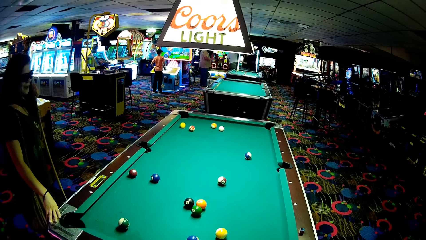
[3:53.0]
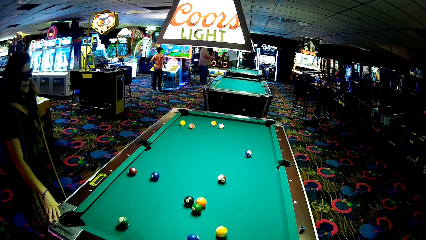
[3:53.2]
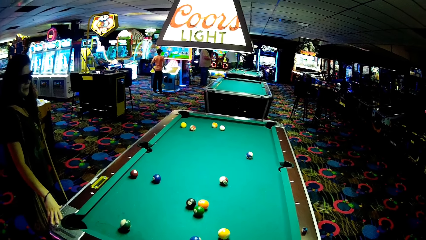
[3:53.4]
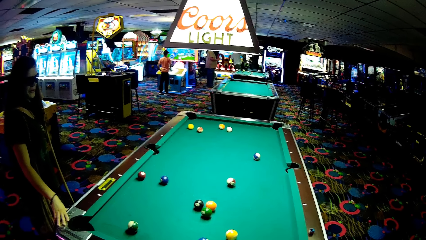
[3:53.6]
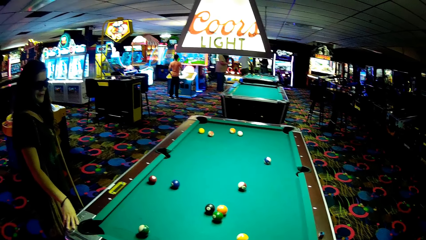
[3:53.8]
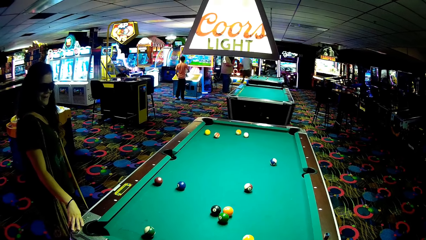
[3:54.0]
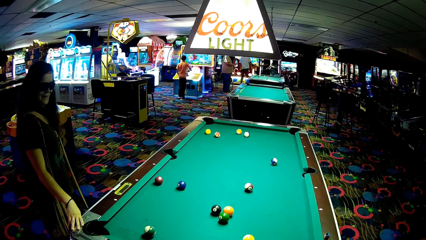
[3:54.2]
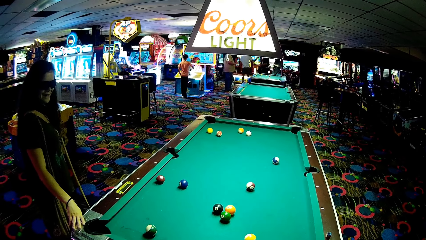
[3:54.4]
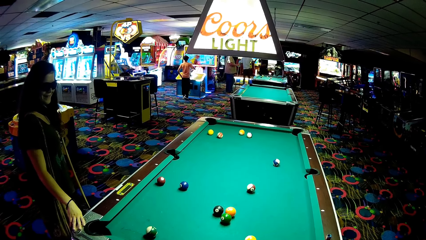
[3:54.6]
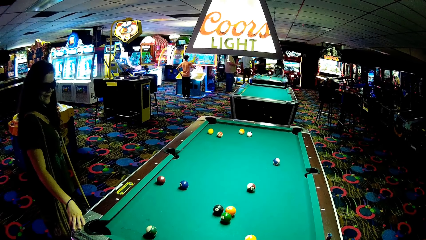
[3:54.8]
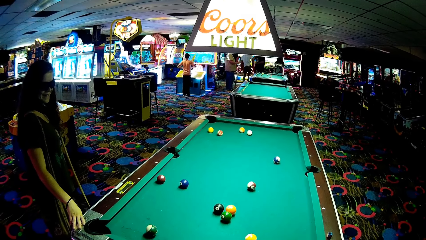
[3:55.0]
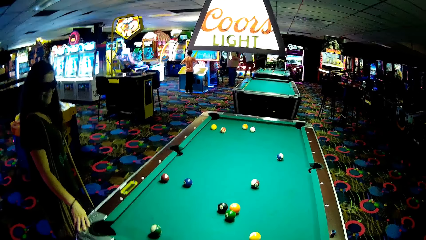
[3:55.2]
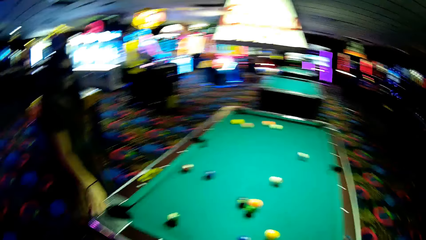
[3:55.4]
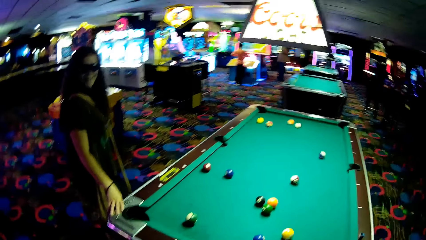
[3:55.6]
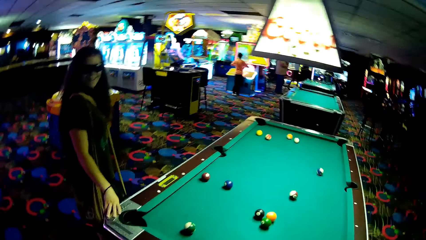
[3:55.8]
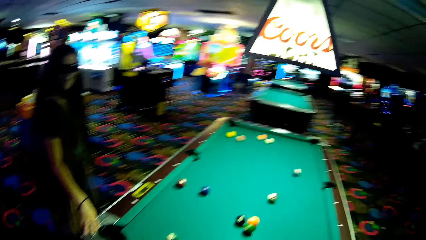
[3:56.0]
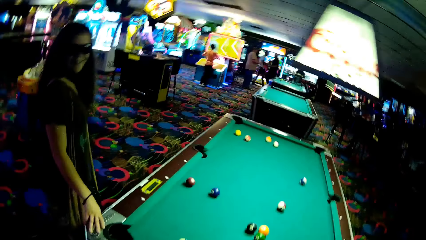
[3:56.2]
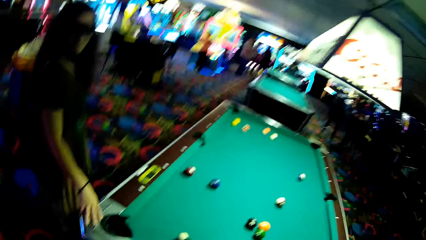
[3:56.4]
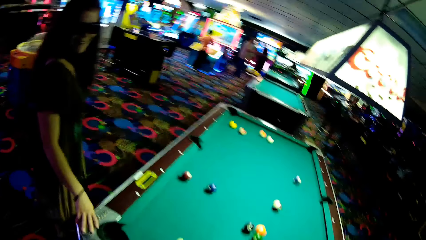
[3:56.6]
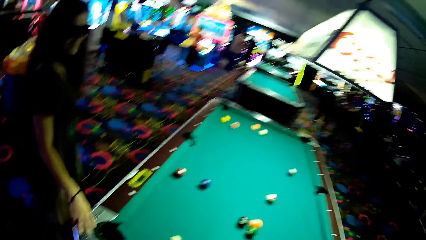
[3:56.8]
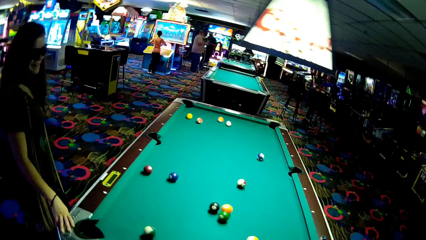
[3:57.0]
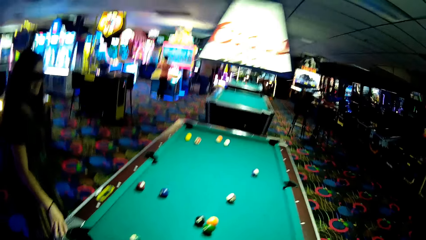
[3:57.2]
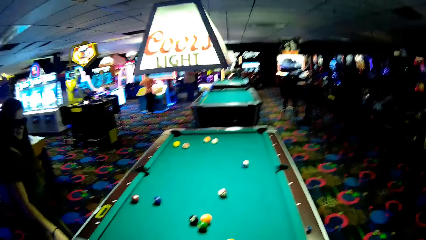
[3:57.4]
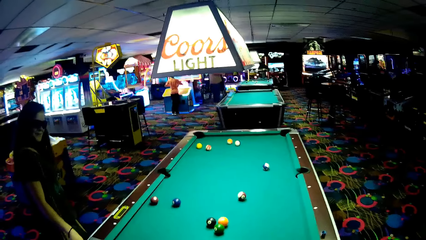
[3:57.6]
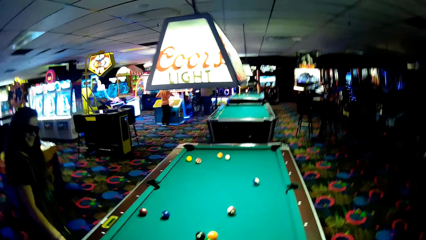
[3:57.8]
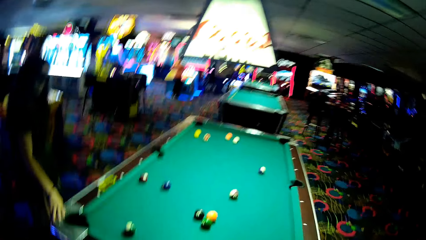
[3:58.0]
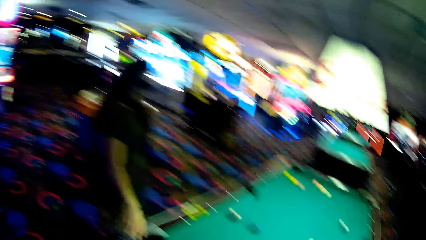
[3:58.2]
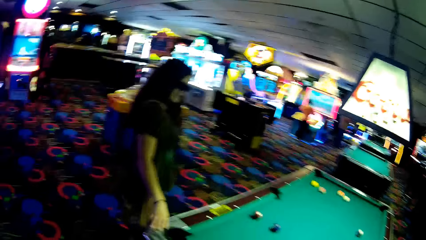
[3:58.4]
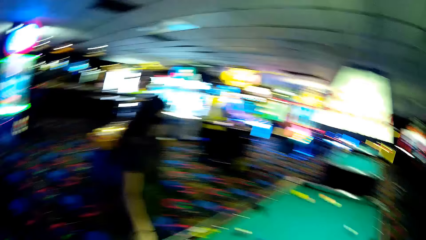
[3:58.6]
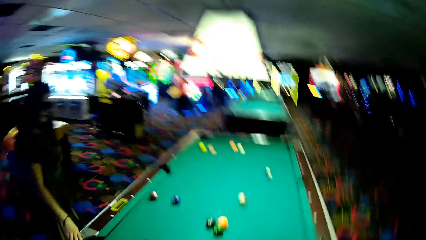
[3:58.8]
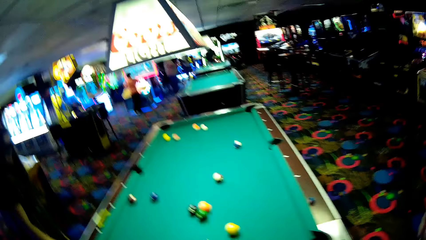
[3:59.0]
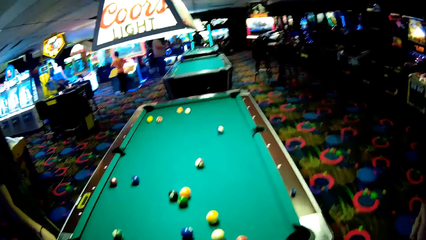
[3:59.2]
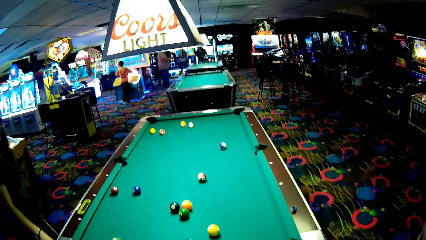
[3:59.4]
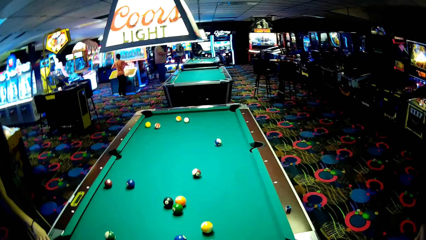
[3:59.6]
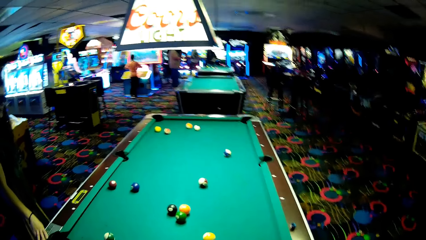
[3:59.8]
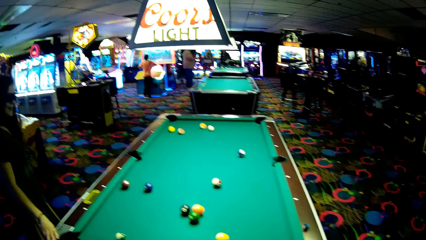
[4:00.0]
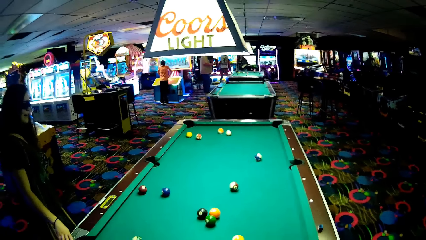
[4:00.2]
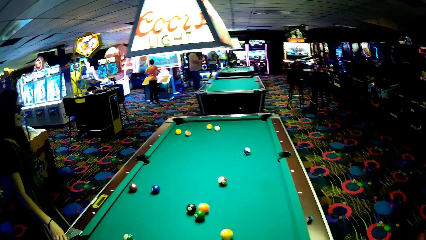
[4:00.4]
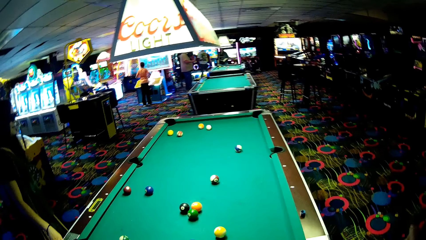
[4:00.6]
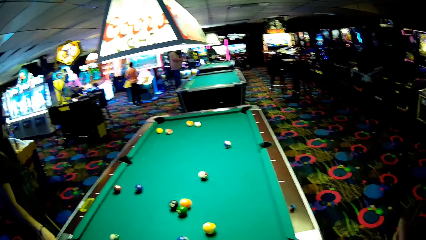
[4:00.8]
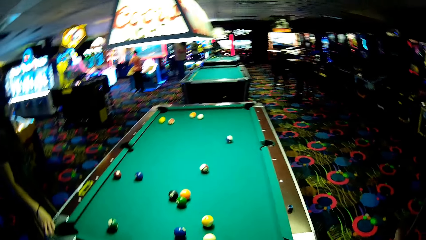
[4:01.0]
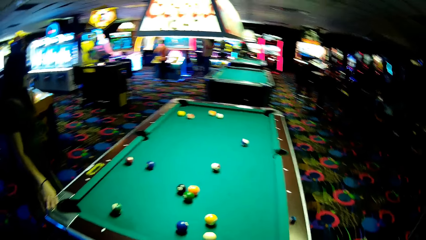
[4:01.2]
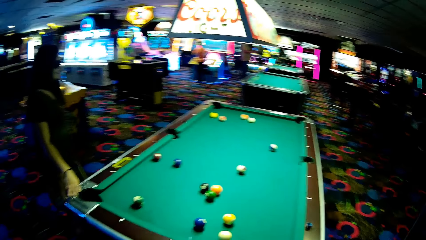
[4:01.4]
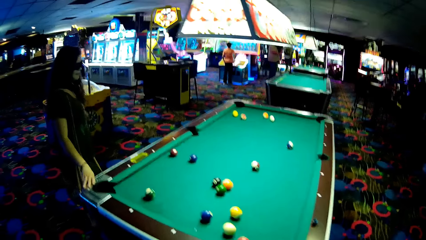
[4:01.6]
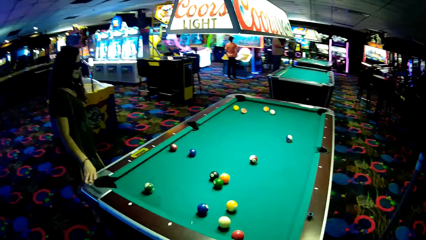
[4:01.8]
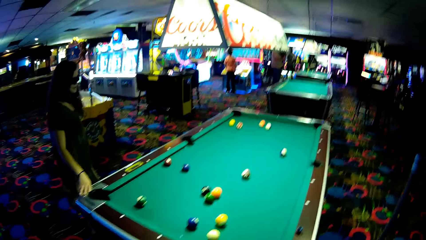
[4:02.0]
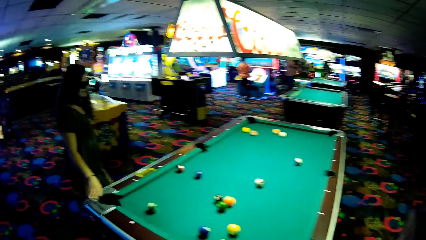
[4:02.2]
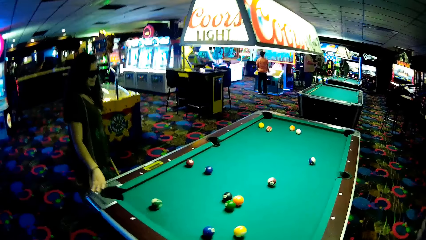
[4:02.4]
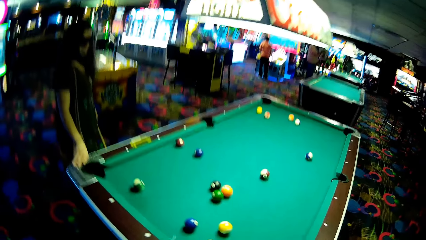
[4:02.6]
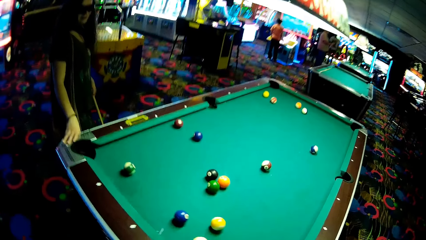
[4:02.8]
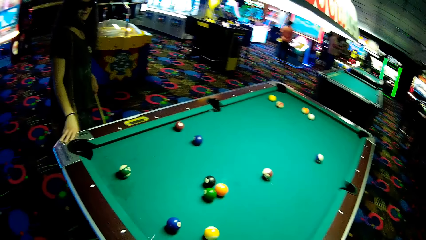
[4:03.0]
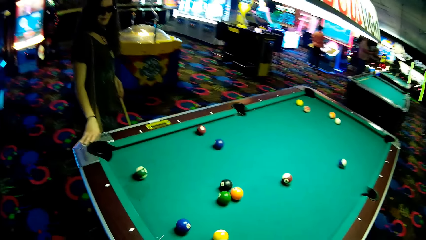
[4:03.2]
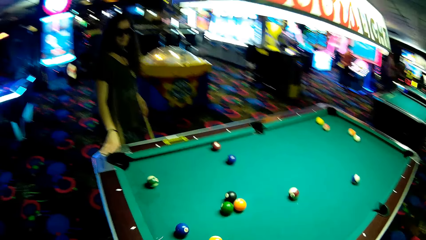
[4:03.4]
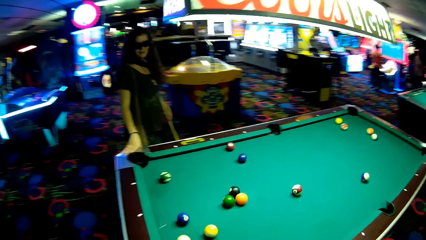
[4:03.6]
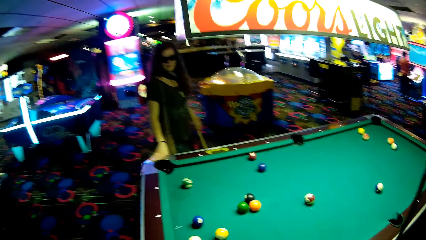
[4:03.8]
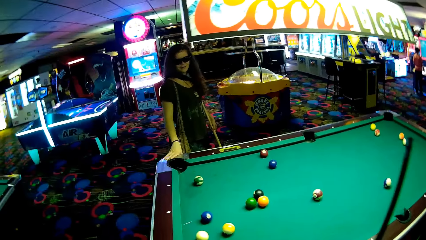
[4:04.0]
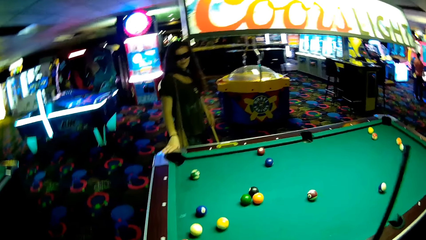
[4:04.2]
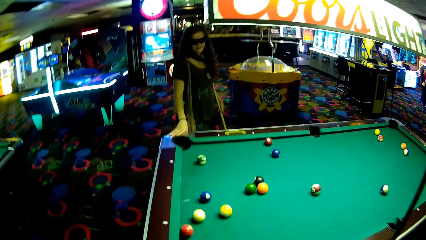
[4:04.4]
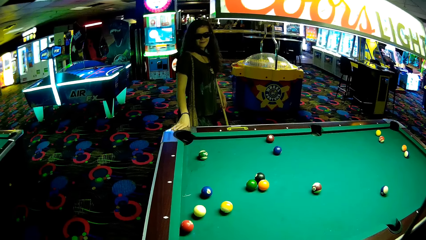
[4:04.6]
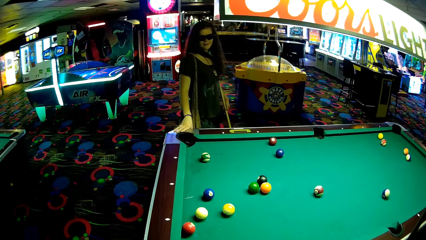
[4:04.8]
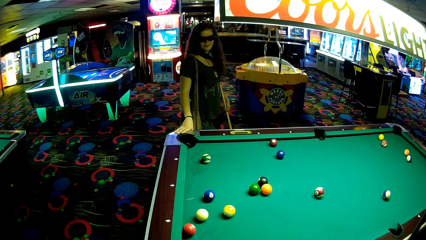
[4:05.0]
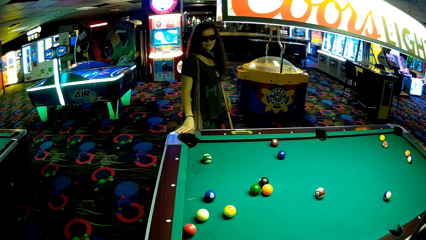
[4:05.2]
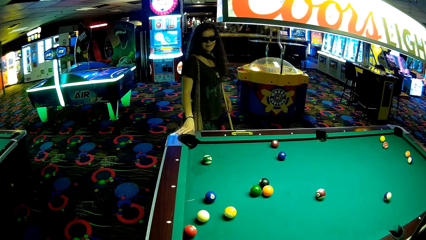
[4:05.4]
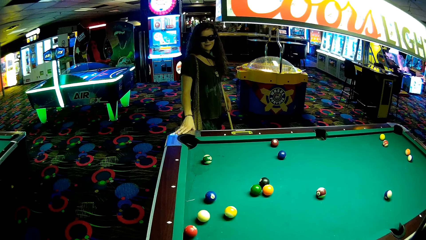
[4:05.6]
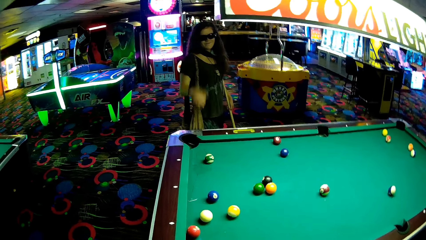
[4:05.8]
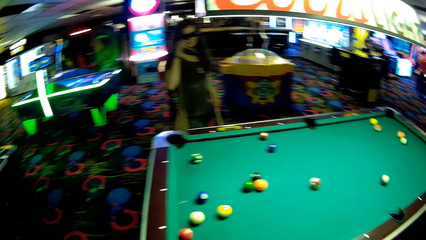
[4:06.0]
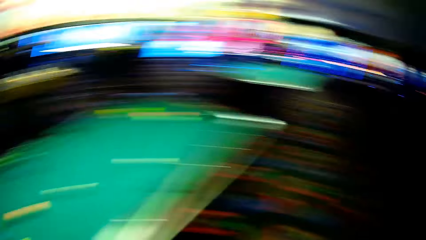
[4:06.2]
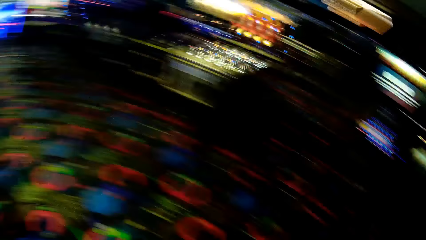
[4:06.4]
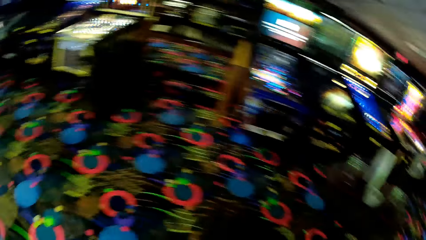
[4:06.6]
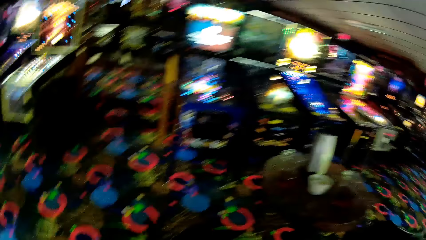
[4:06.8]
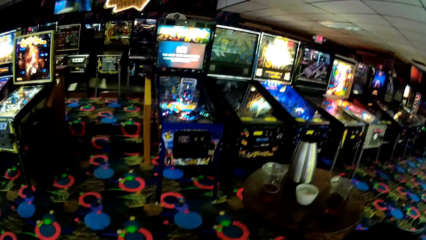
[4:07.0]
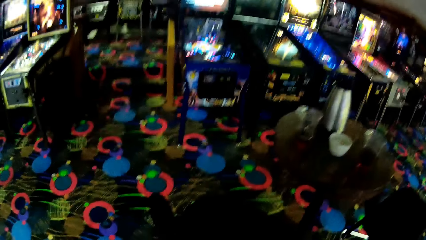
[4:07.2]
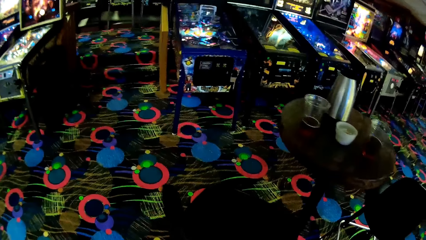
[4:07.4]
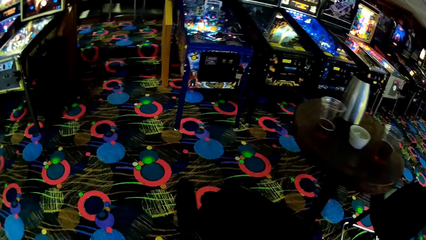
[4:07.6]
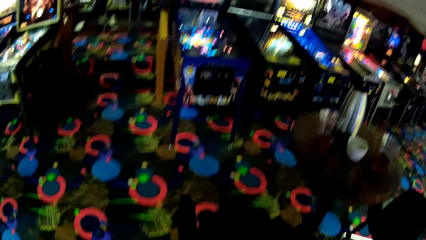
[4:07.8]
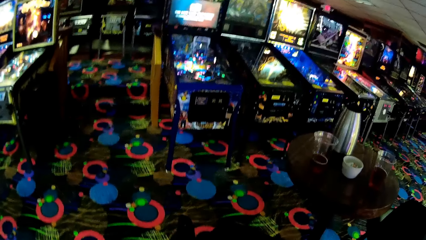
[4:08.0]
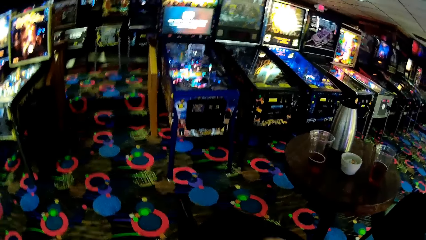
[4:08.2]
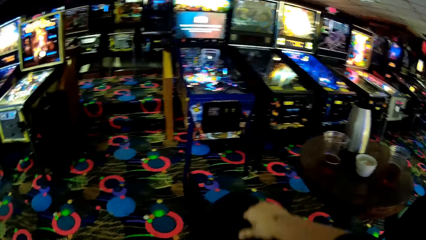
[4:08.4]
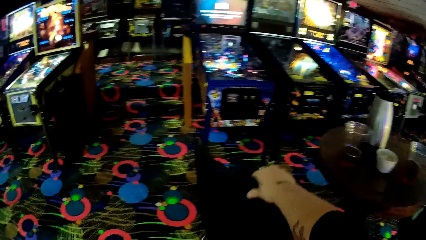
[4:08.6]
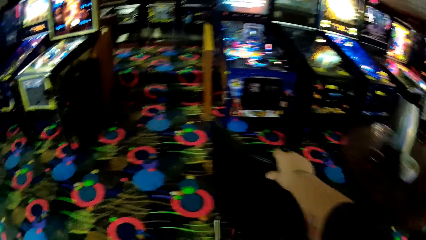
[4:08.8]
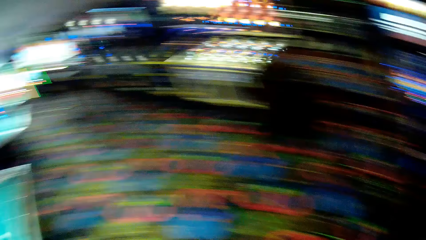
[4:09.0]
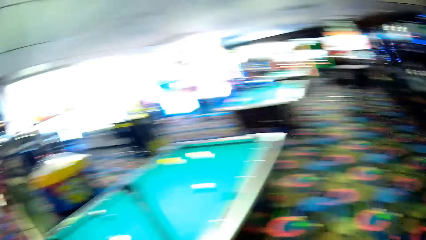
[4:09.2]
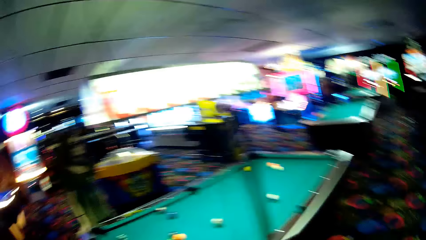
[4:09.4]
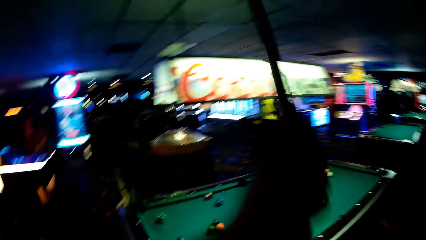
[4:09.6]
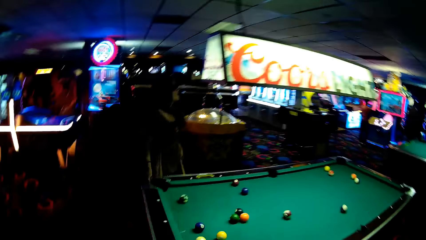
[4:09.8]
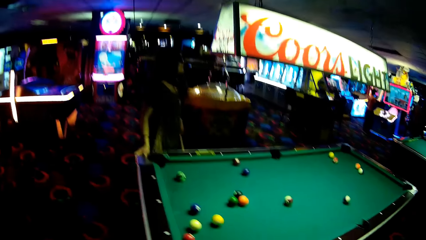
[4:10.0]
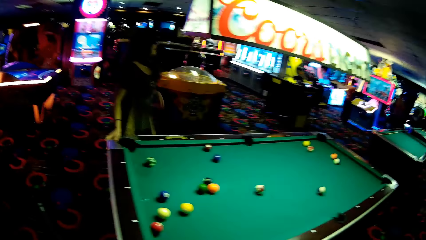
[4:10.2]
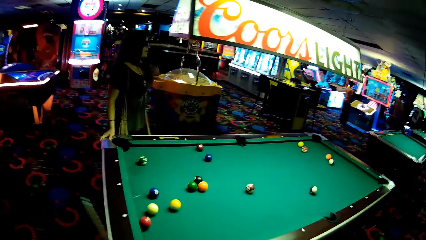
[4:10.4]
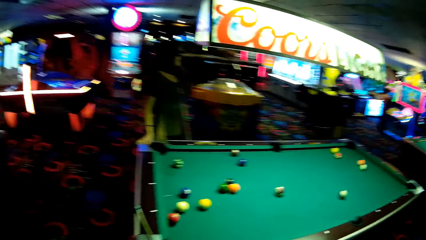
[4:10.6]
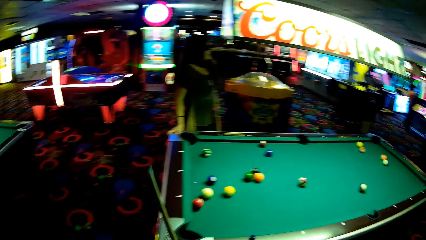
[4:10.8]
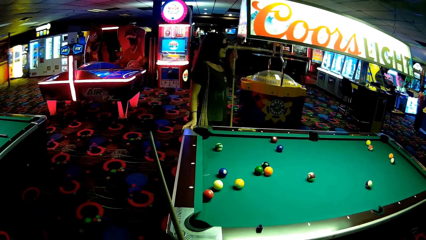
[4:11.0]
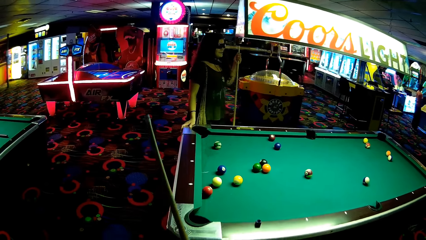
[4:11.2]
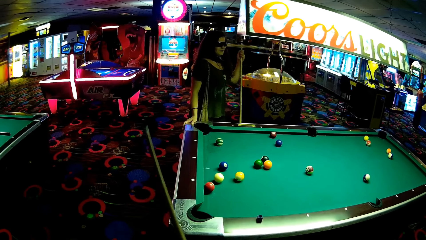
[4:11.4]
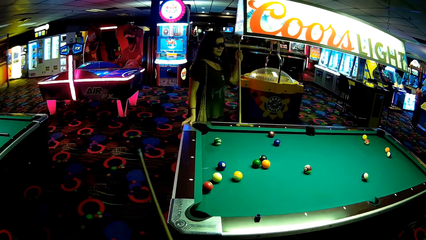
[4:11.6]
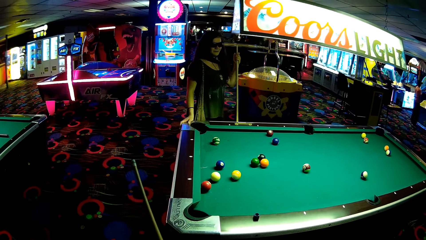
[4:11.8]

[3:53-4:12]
The camera wearer moves a chair.
